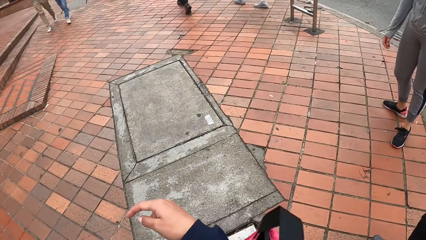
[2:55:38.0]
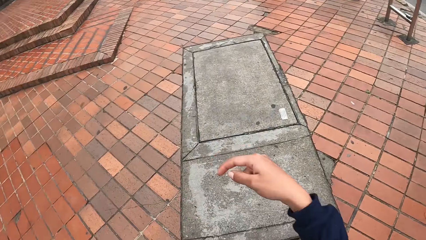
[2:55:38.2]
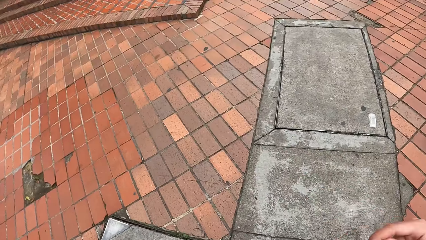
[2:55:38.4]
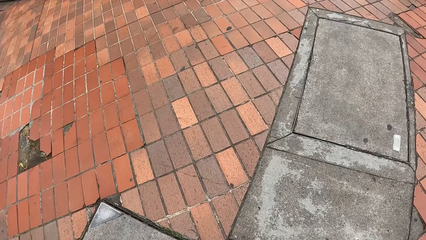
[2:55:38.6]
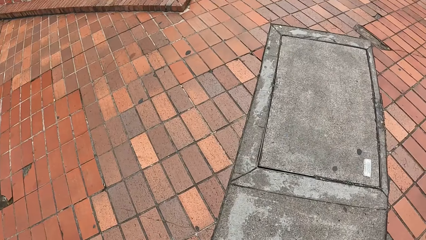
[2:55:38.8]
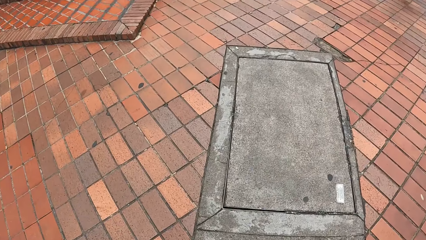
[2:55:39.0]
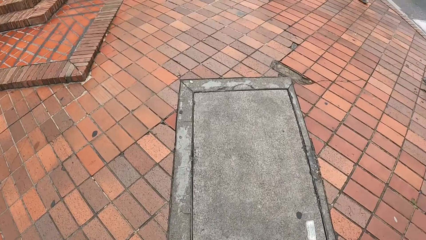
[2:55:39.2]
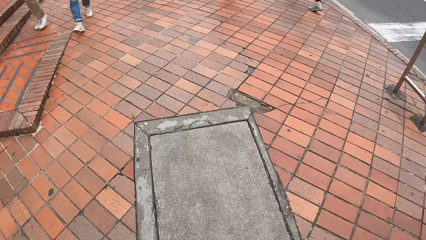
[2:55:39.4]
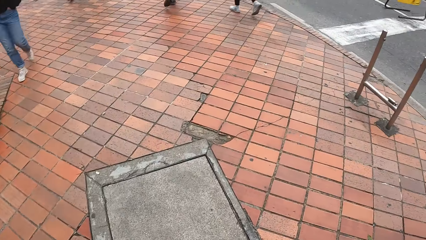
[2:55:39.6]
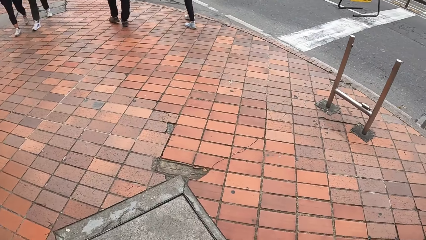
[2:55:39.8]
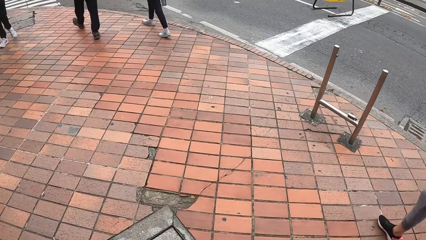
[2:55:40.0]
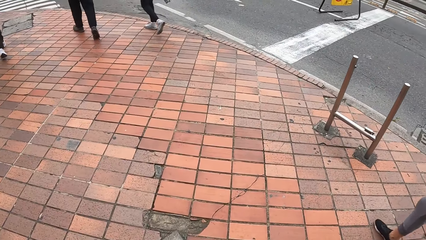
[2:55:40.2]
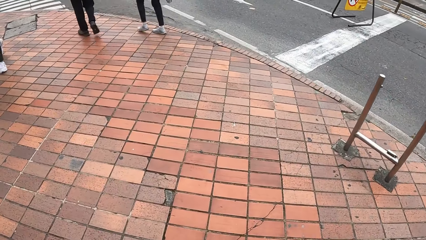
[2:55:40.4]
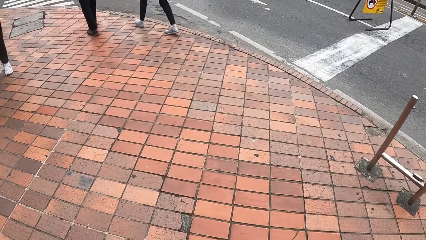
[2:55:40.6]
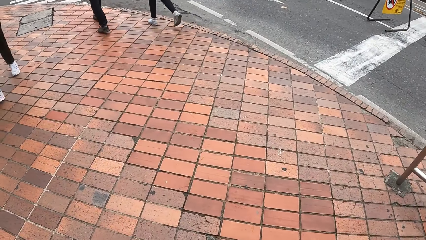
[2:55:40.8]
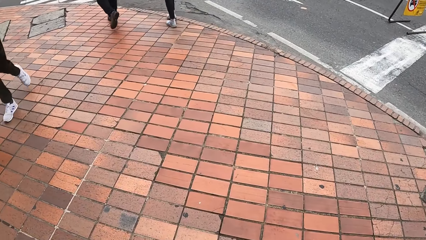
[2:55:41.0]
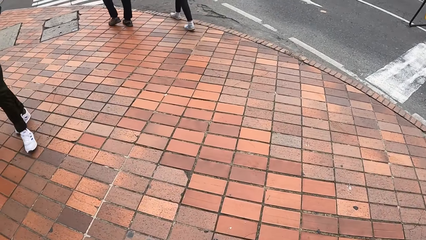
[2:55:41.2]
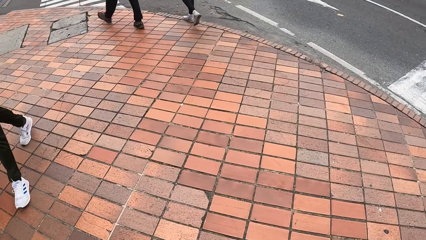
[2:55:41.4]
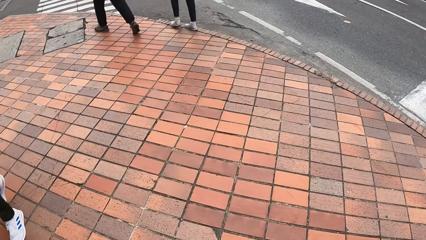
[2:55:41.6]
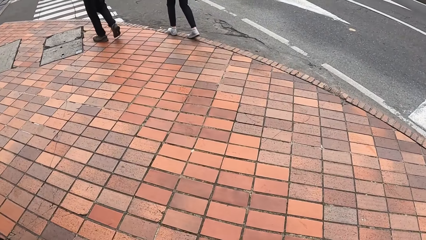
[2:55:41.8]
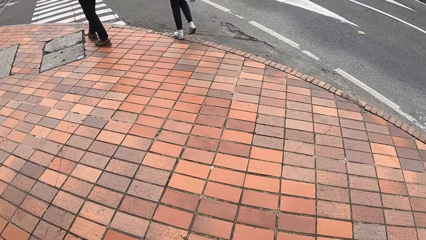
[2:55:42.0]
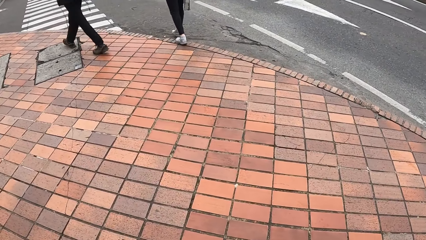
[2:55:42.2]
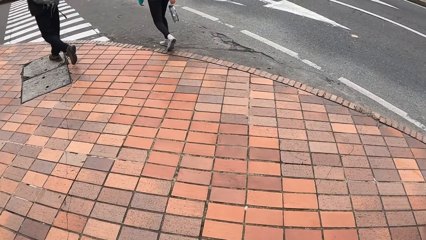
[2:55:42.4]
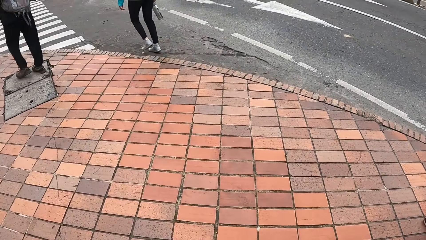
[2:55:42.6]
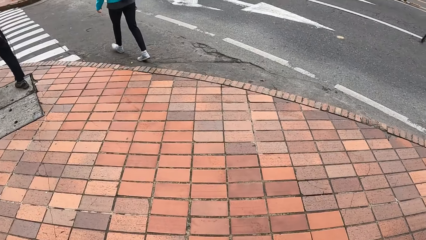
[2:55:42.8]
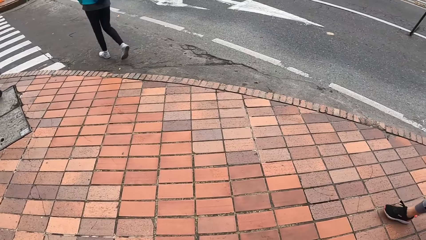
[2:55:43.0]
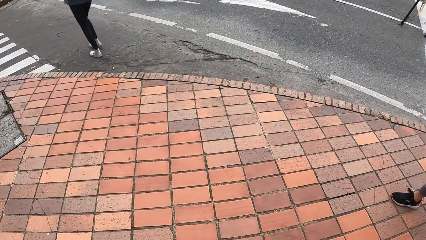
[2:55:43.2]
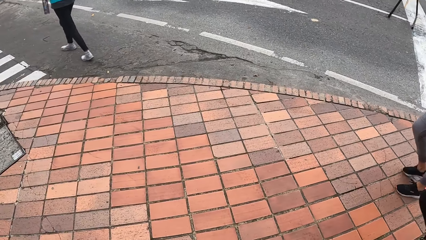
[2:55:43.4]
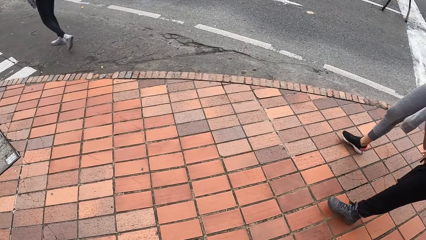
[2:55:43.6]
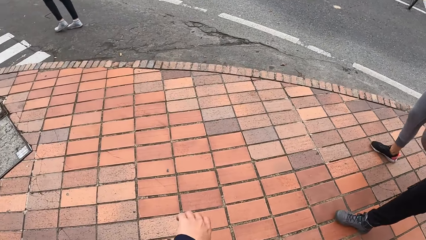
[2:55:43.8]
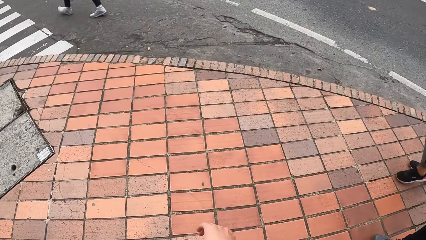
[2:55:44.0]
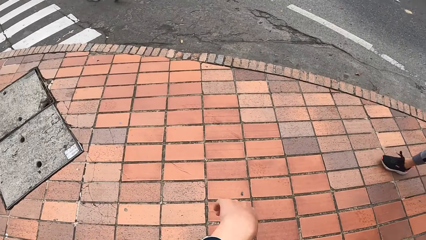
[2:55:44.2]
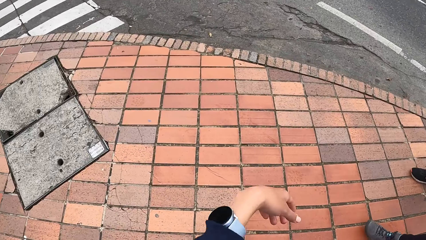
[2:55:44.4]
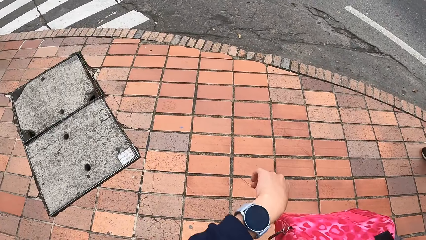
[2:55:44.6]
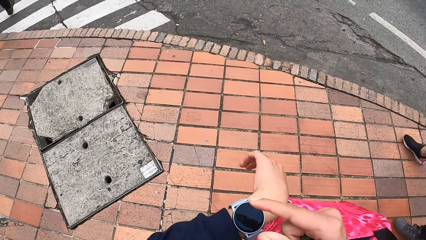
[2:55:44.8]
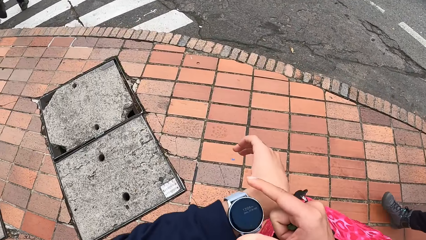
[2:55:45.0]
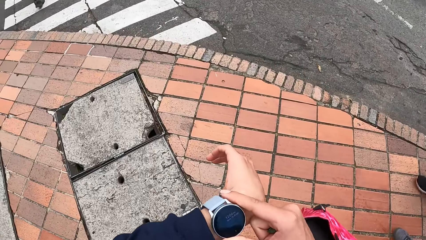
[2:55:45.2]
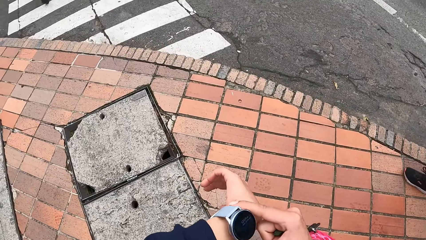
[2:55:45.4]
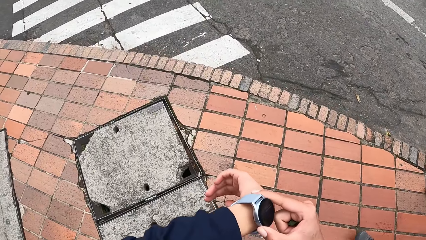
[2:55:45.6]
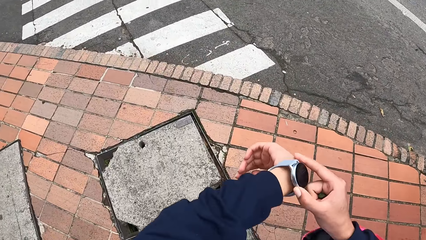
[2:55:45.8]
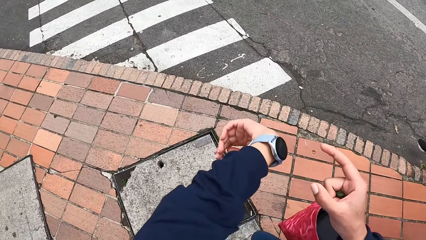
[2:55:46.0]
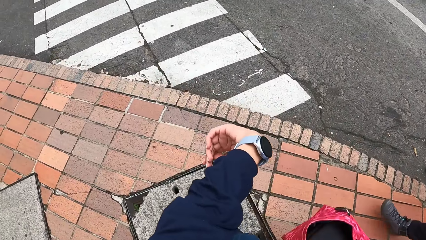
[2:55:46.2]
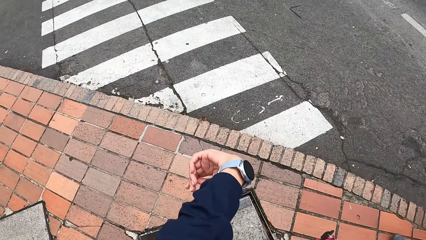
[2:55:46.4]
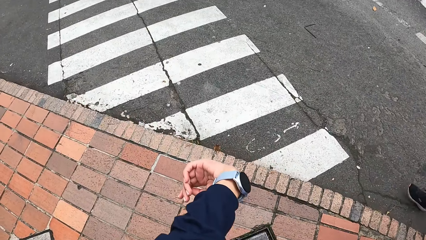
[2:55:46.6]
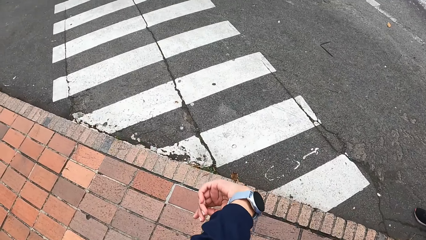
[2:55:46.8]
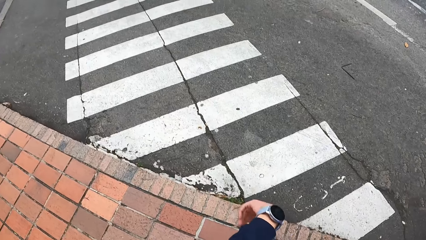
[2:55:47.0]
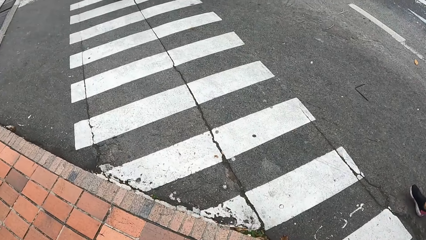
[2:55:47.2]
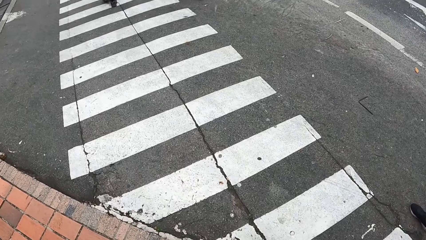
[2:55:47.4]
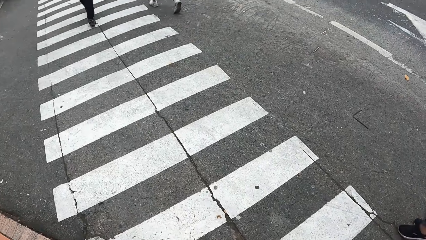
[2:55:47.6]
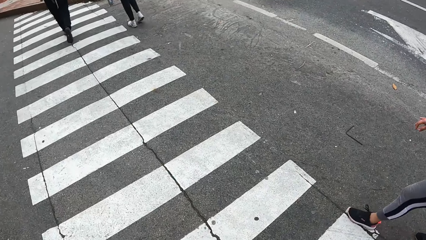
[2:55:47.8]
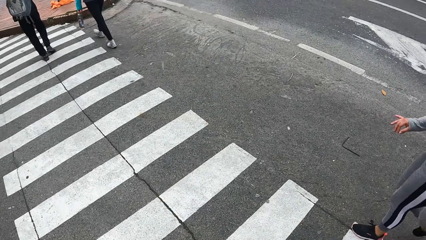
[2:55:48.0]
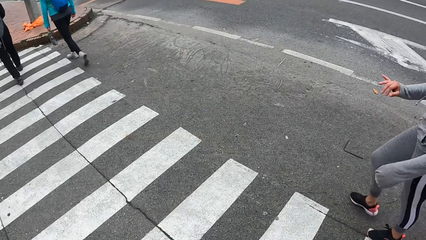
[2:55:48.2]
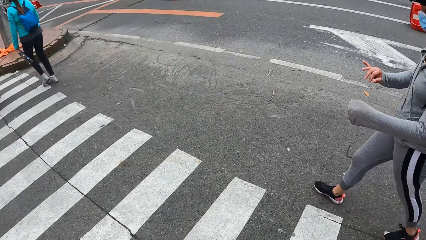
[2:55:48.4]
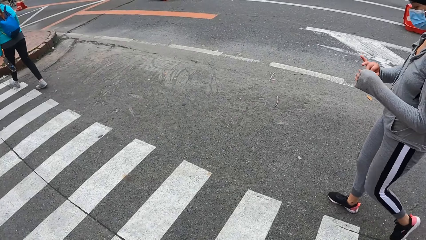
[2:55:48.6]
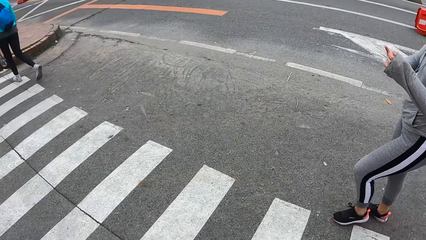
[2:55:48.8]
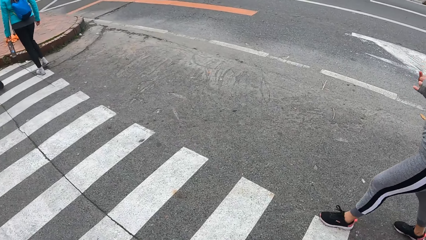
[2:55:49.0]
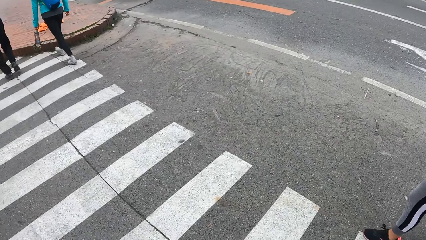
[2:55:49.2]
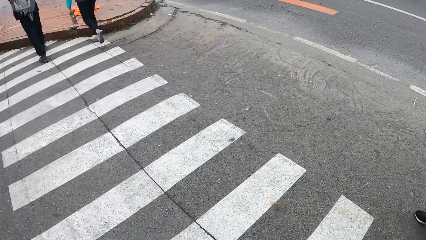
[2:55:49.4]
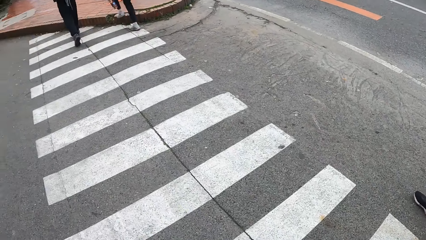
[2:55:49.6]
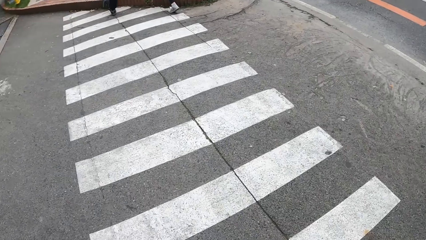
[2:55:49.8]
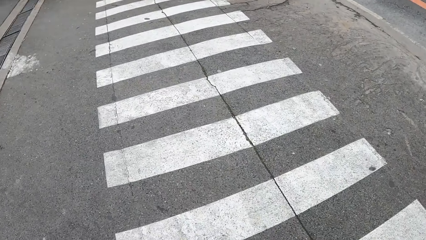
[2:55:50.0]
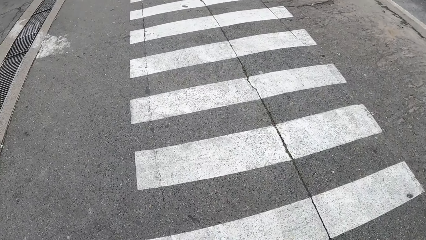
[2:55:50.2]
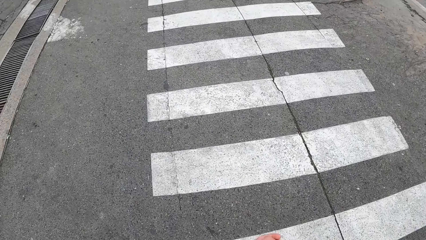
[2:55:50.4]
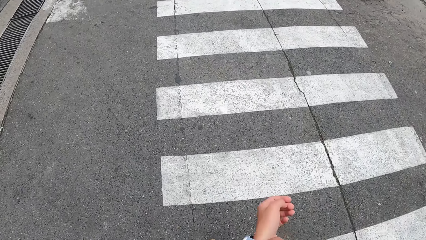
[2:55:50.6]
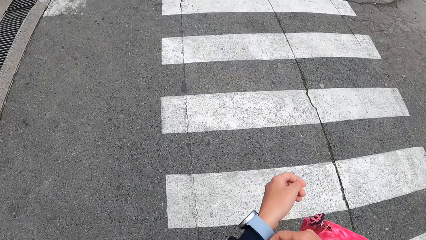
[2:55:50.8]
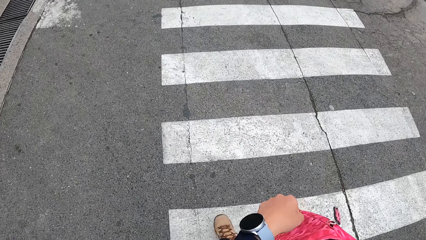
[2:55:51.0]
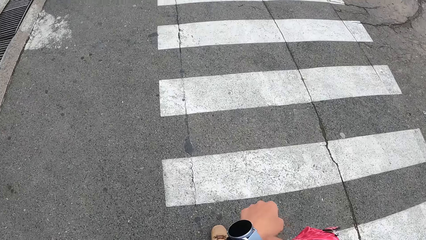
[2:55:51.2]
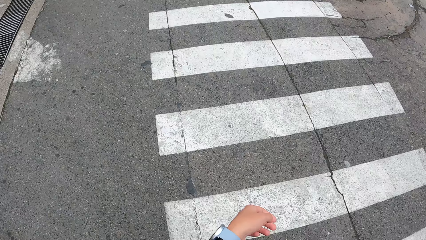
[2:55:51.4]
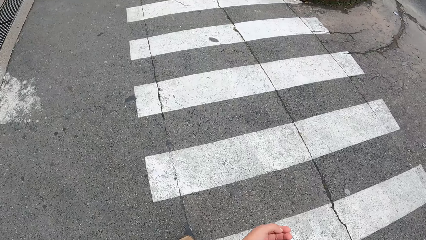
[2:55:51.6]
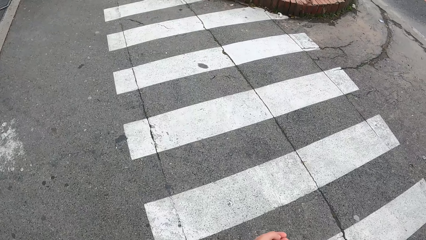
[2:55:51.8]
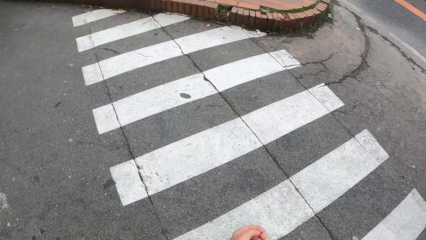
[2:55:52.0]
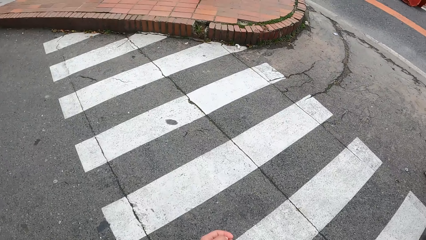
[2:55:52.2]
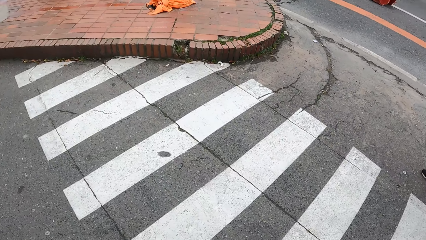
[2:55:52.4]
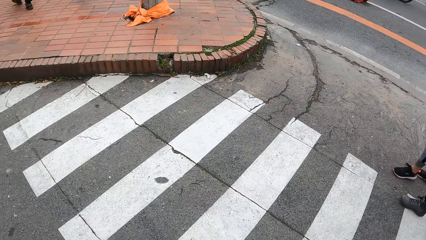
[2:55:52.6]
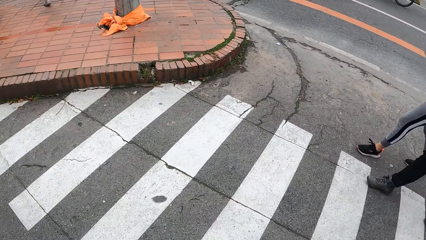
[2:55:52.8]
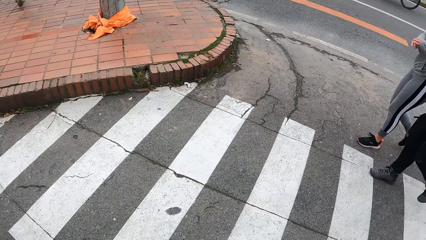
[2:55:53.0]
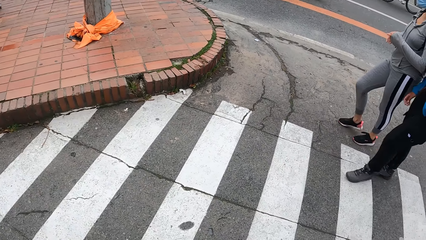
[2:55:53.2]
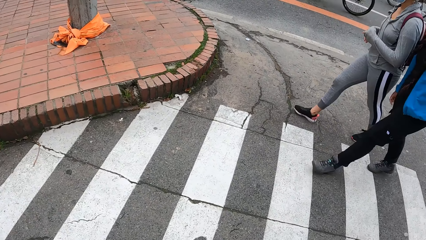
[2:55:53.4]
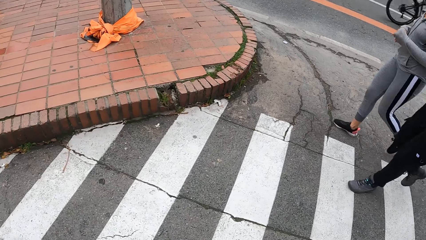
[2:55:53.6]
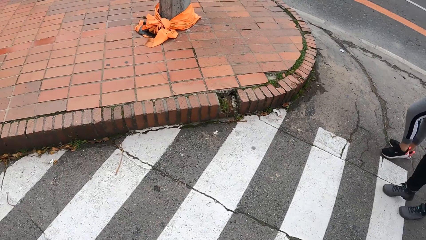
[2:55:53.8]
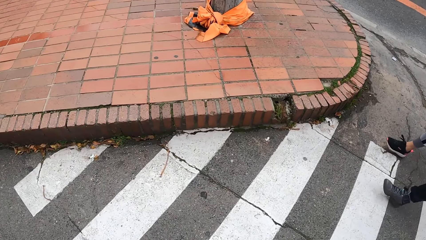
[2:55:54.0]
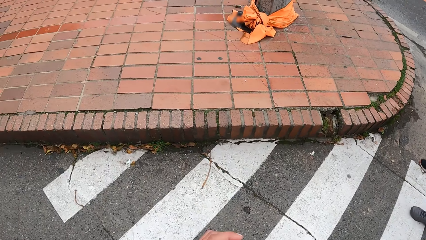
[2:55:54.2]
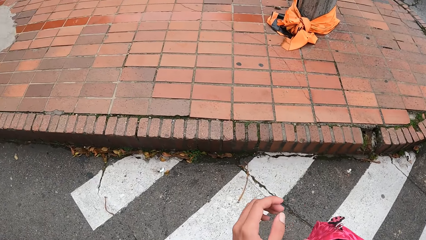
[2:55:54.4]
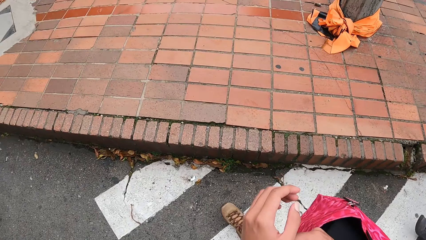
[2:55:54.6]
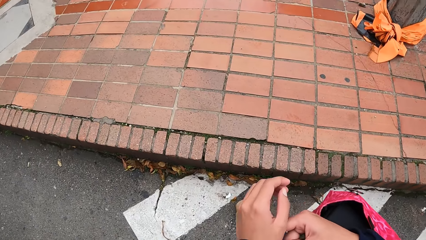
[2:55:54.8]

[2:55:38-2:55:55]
The camera wearer walks on the sidewalk. They put the bag on their right hand. They touch a wristwatch on their left wrist with their right hand. They operate the watch. They stare at their watch. They cross the road. They stare at their watch. They cross the road.
